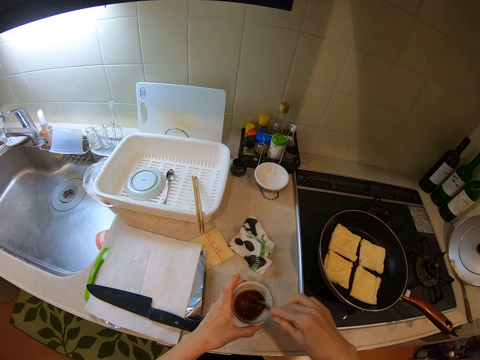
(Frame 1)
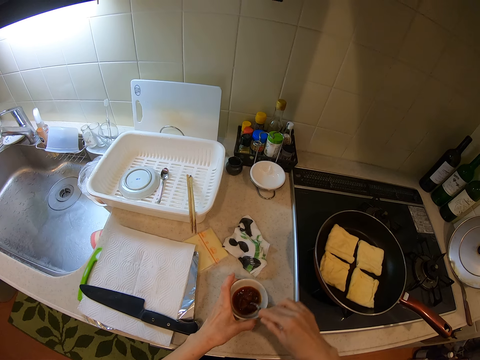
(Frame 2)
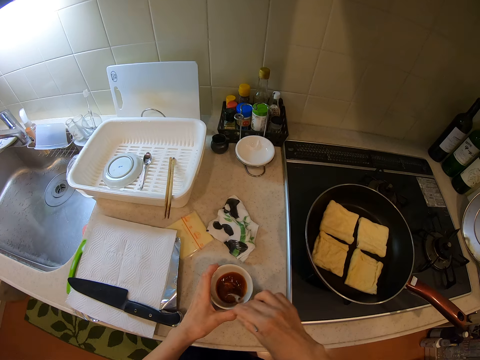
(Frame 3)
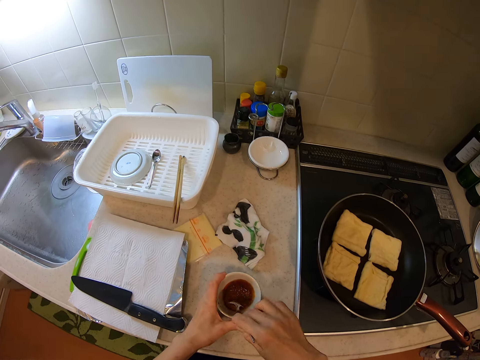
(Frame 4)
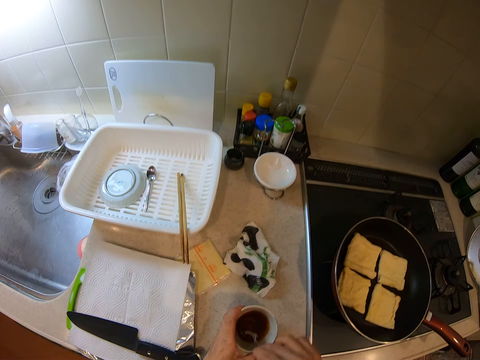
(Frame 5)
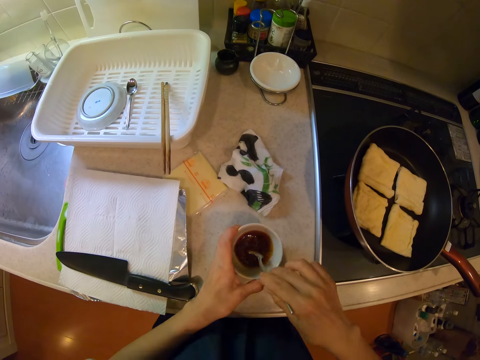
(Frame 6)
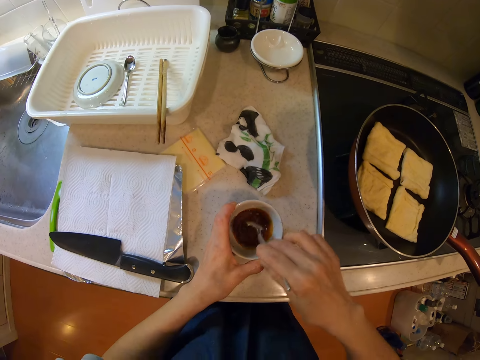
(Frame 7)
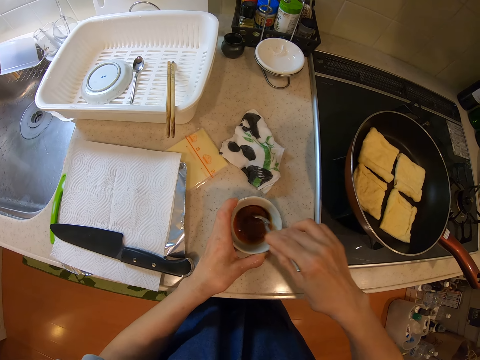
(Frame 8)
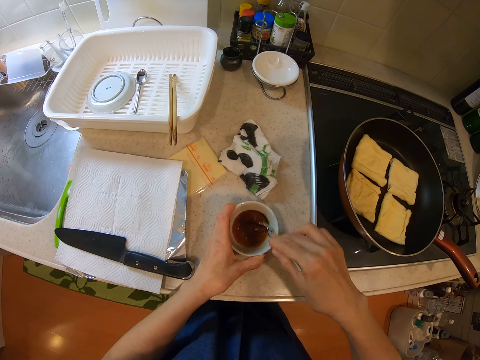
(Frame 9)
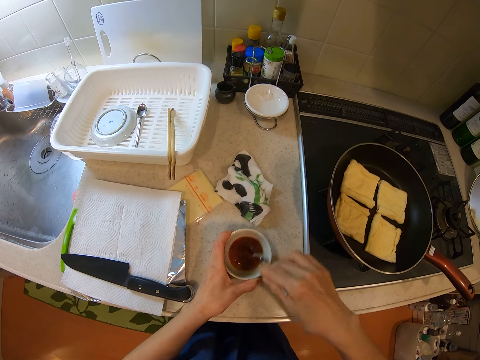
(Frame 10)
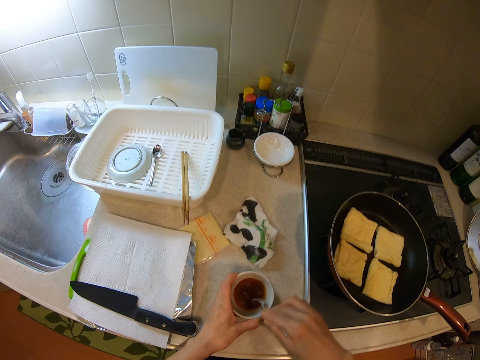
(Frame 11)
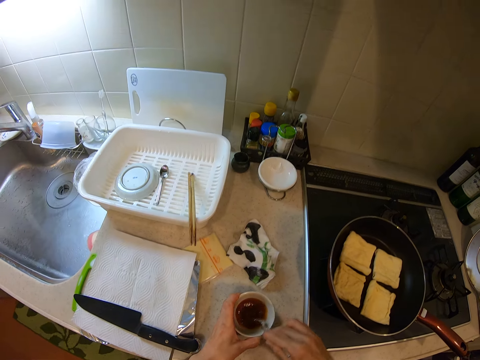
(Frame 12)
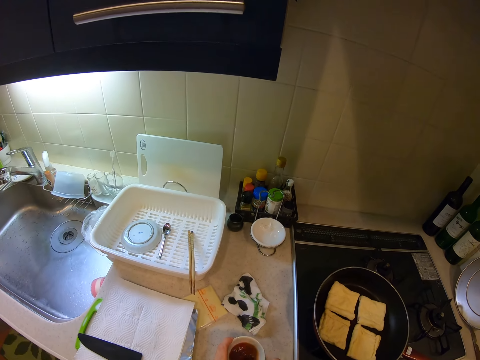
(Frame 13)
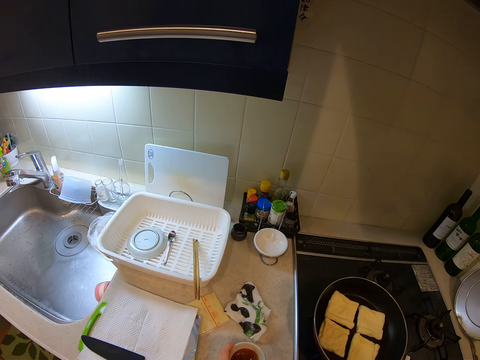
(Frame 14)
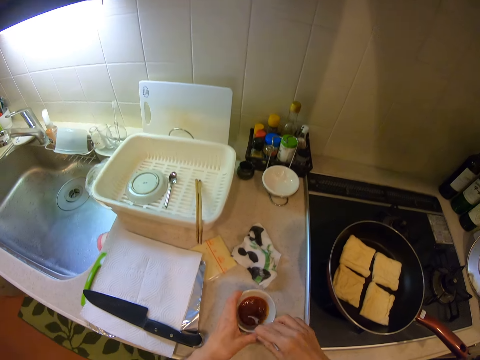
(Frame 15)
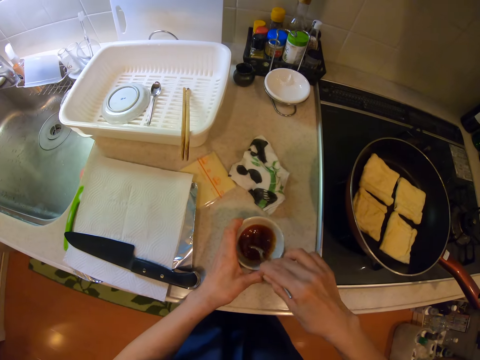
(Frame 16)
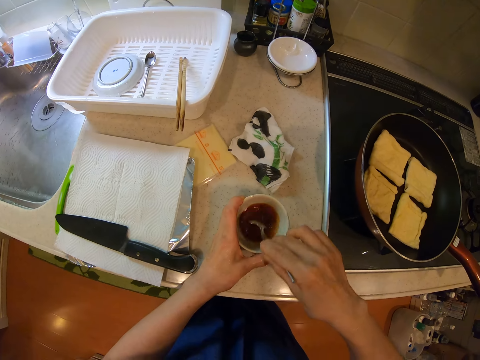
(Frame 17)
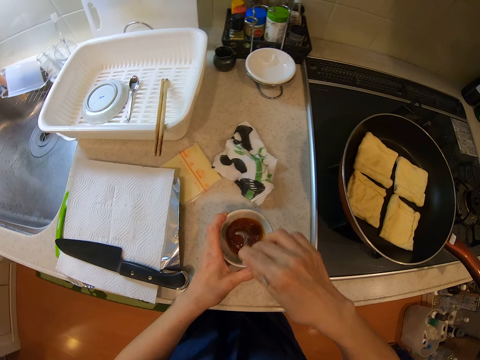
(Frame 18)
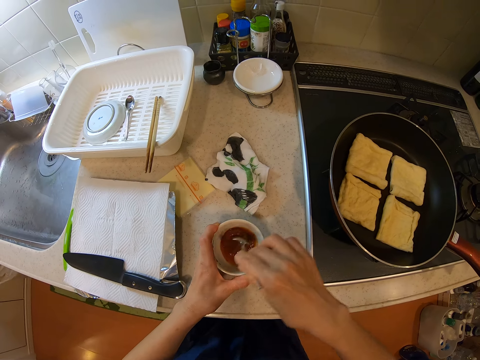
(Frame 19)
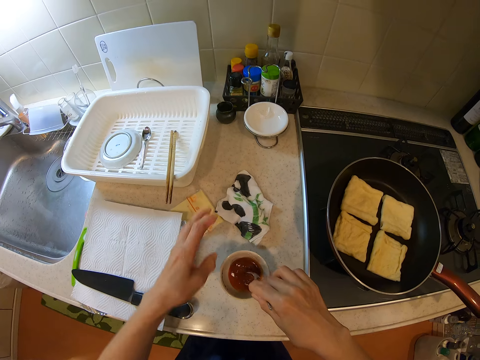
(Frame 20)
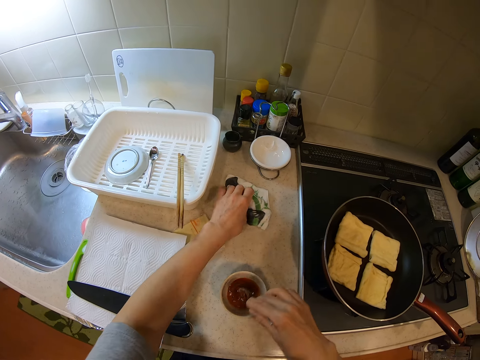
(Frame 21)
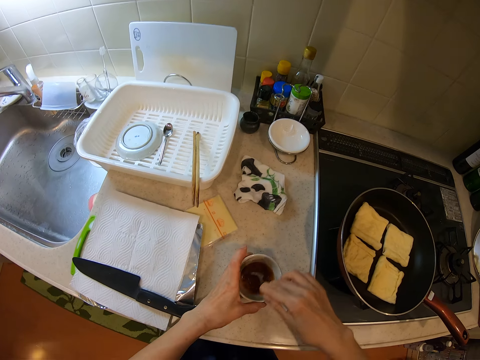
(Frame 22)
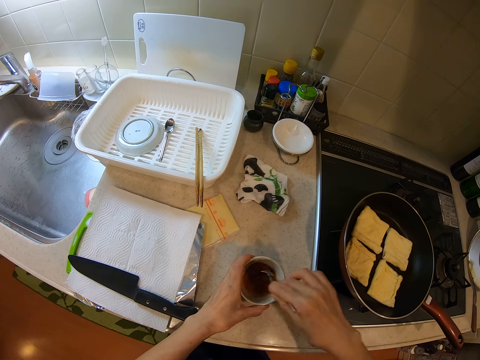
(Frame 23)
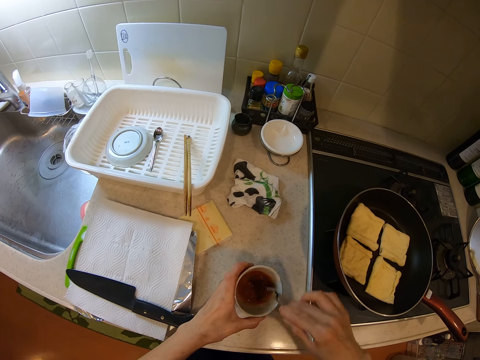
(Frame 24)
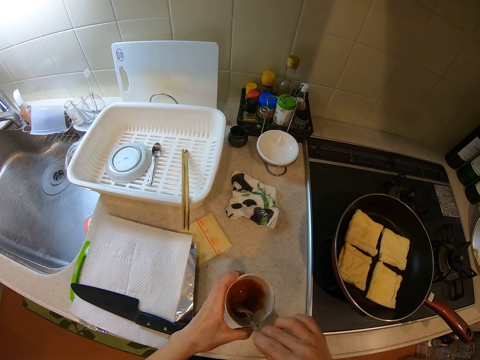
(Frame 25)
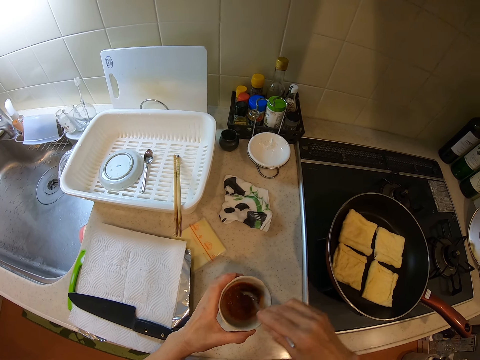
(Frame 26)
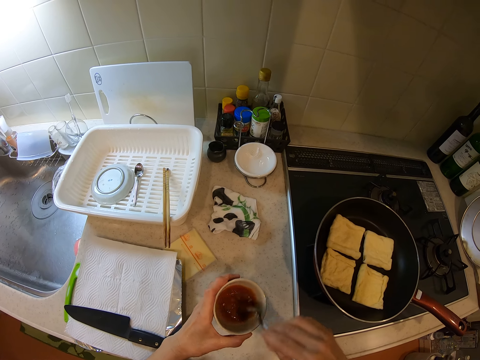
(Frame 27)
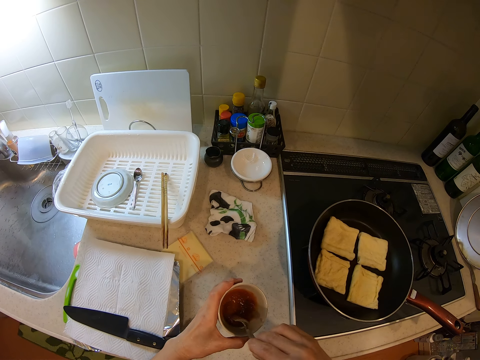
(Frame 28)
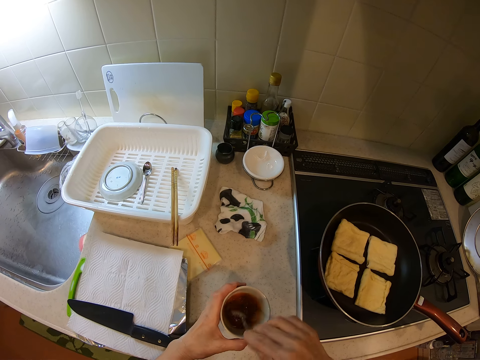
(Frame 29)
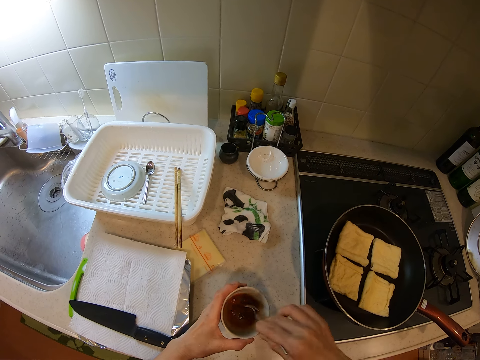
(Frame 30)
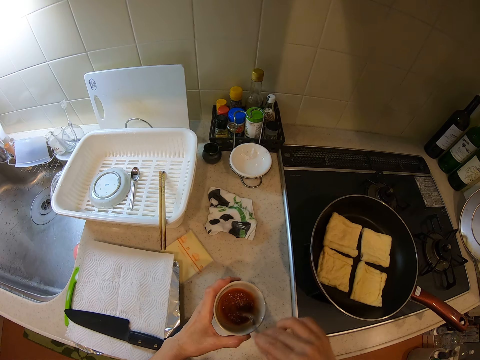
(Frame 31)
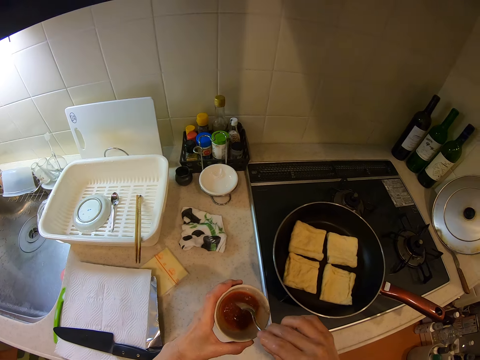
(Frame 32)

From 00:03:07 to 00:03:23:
The camera wearer lifts the dish. They put the dish down. They push the cloth. They stir something.

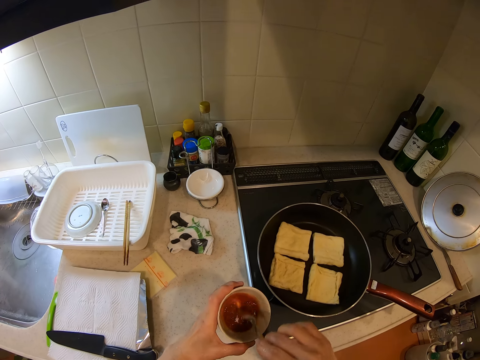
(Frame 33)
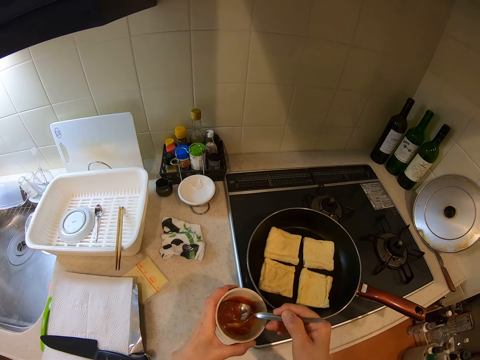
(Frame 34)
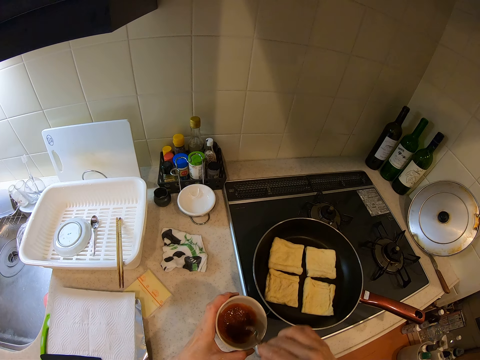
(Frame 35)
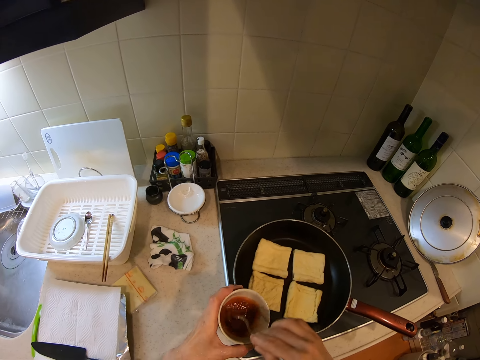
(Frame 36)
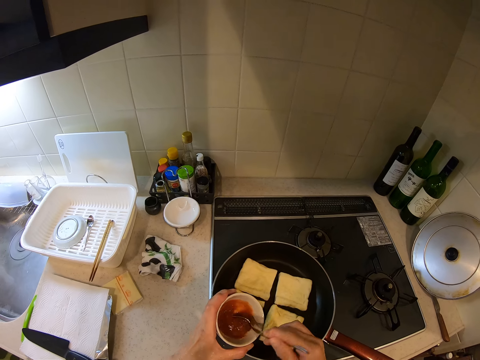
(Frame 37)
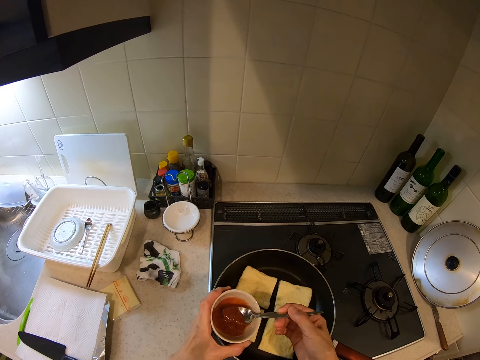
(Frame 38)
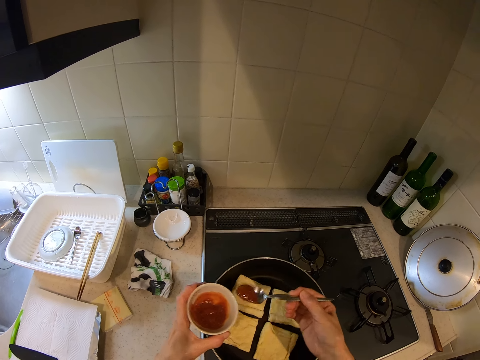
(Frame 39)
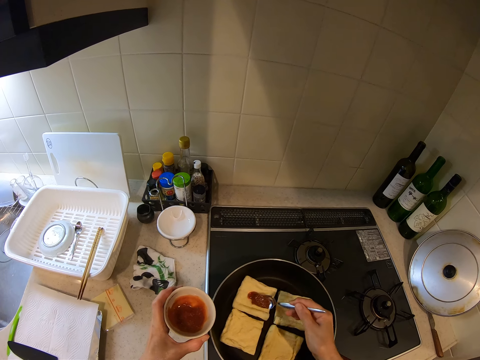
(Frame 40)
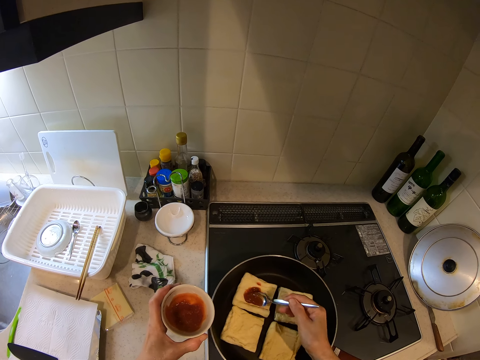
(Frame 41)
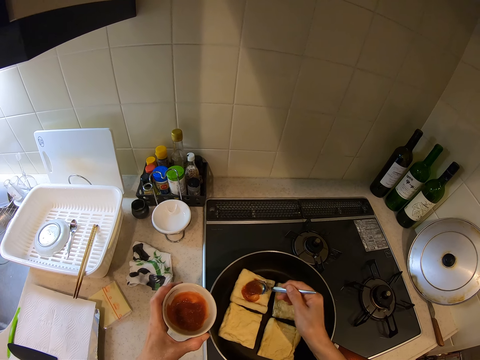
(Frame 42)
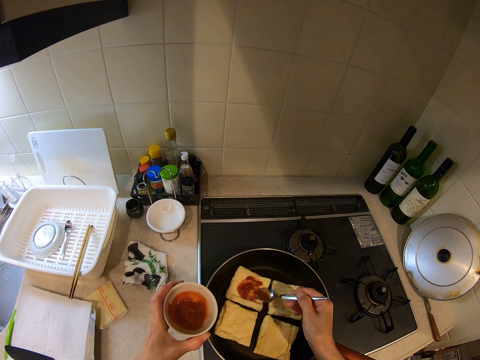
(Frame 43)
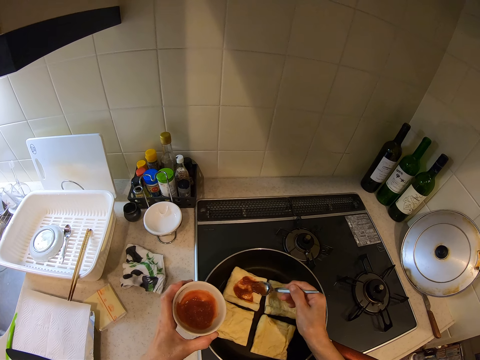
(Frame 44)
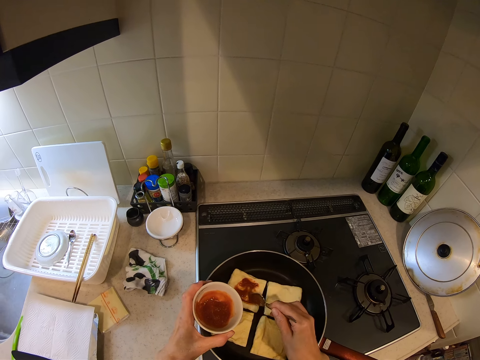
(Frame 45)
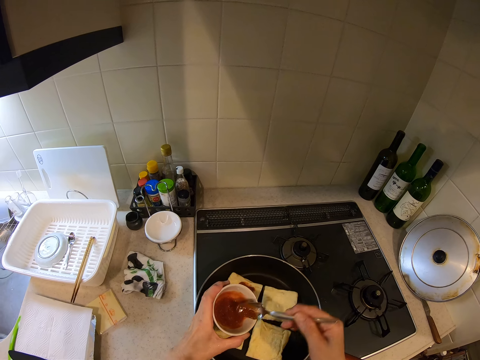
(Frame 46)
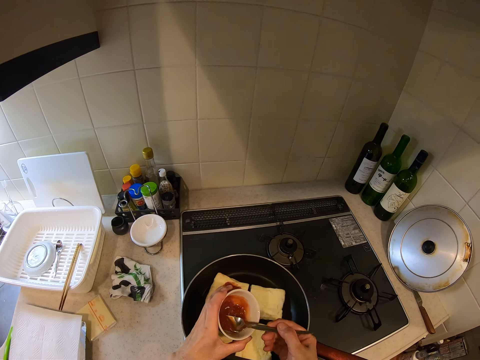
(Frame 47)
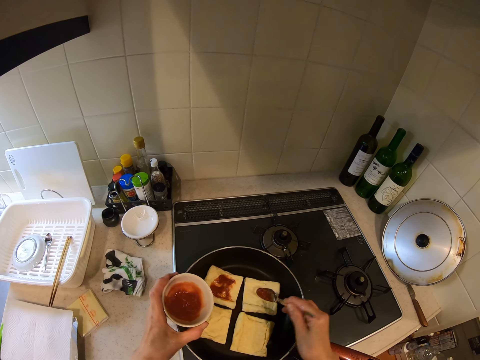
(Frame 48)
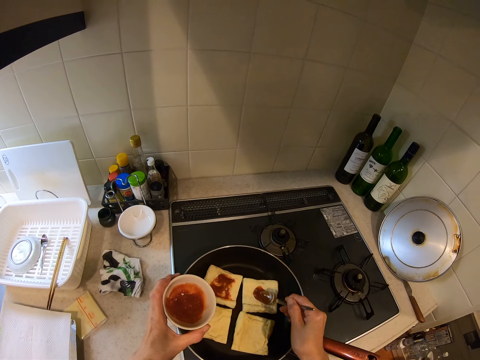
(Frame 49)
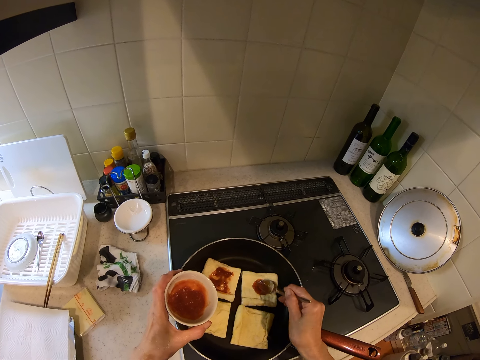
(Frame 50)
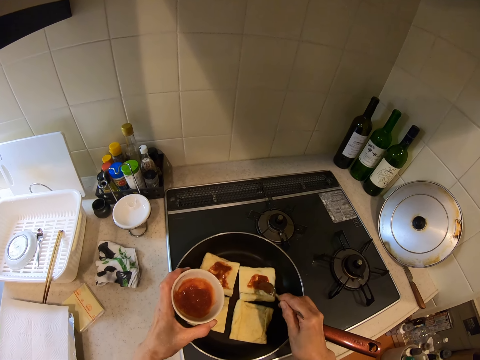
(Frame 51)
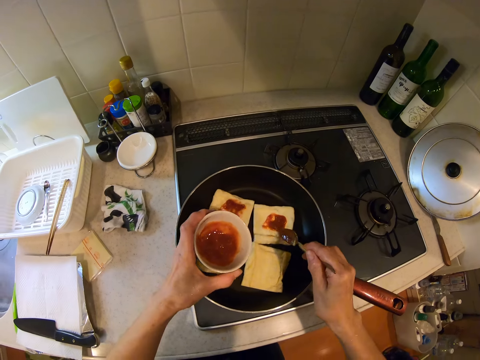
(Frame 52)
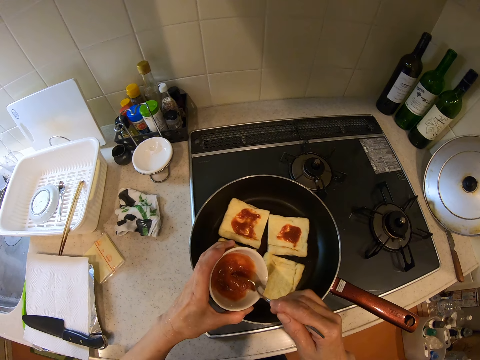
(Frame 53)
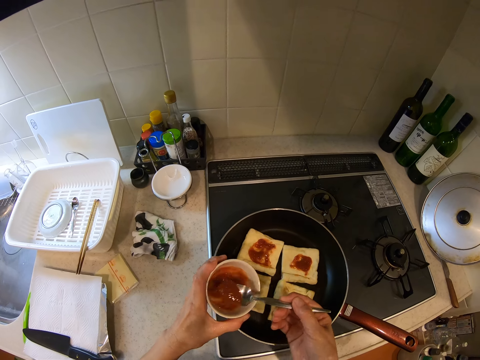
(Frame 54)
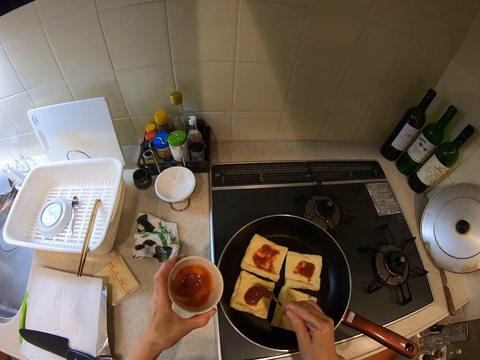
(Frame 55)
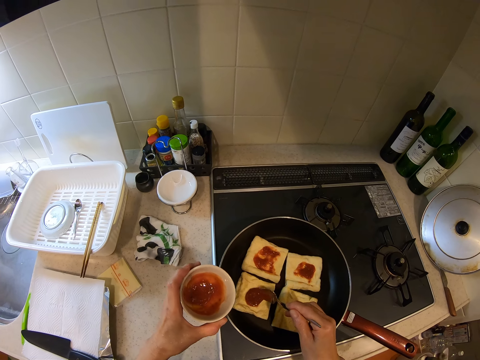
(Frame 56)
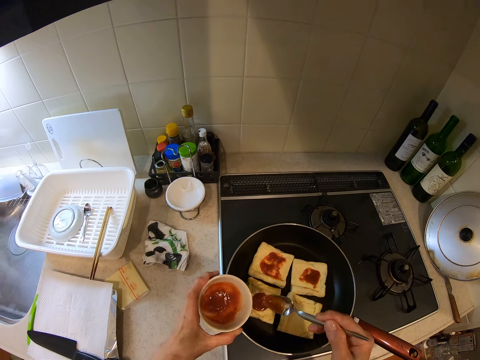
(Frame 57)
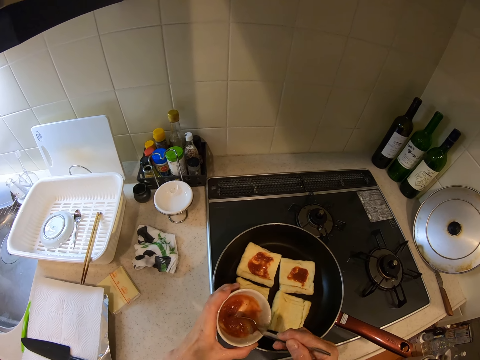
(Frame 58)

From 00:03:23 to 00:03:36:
The camera wearer scoops some ketchup mixture from the ketchup plate. They spread the ketchup mixture on a slice of bread in the frying pan. They scoop some ketchup mixture from the ketchup plate. They spread the ketchup mixture on a slice of bread in the frying pan. They put something on the other doughs. They scoop some ketchup mixture from the ketchup plate. They spread the ketchup mixture on a slice of bread in the frying pan. They scoop some ketchup mixture from the ketchup plate.
